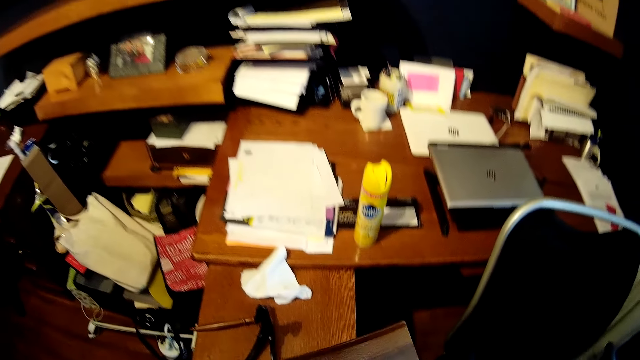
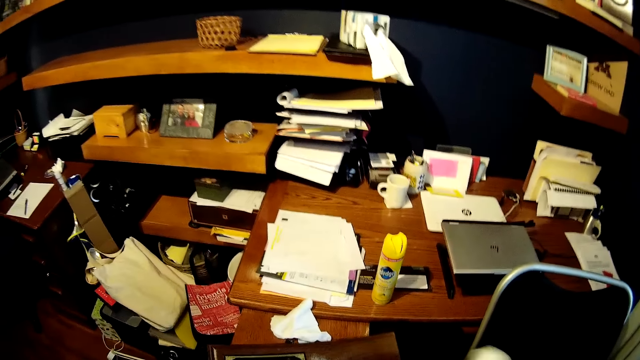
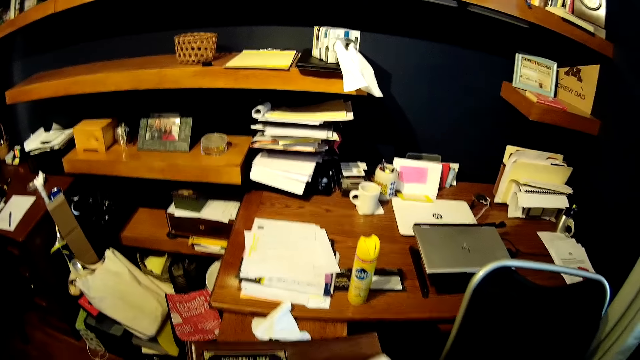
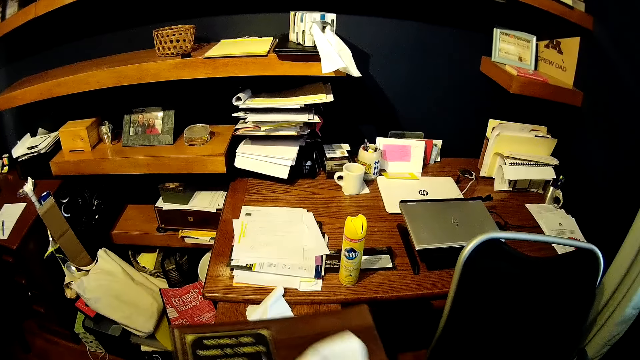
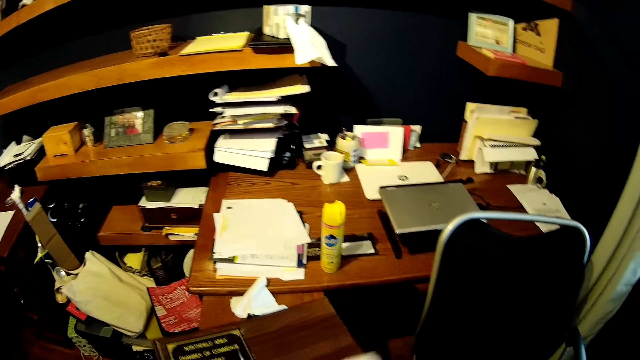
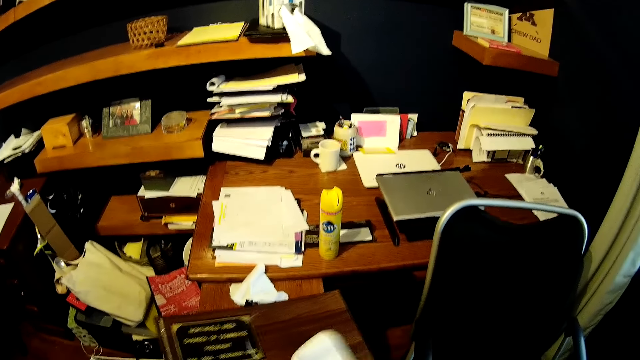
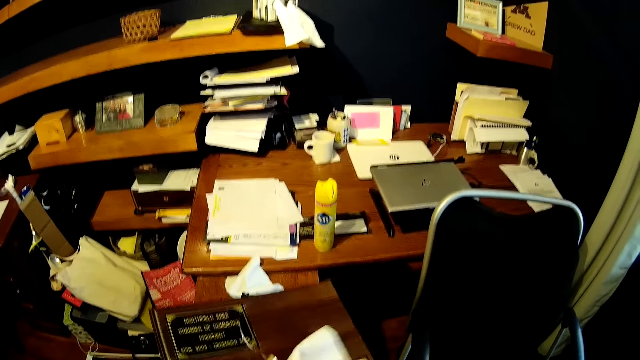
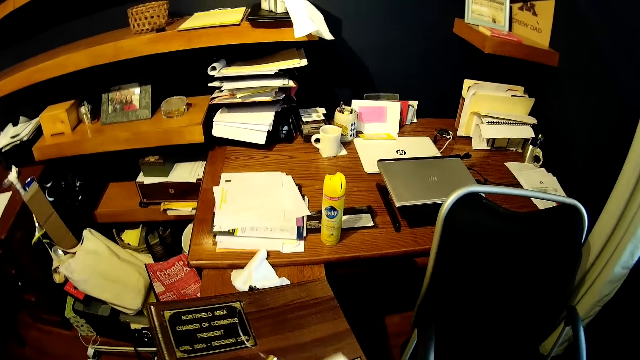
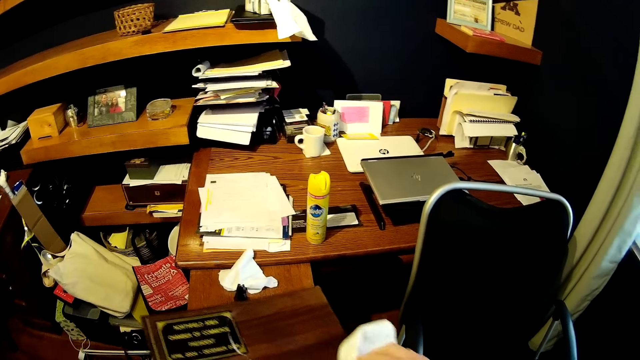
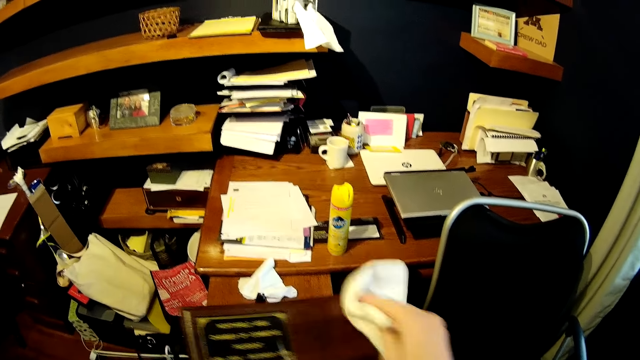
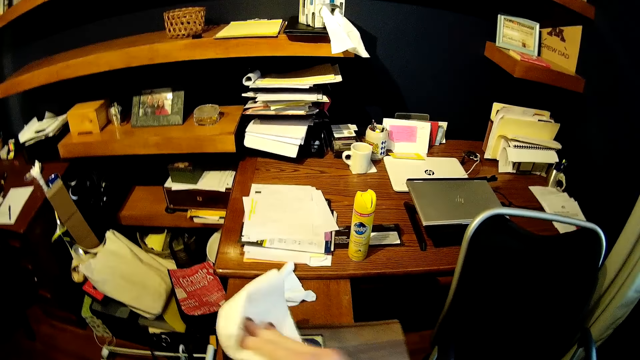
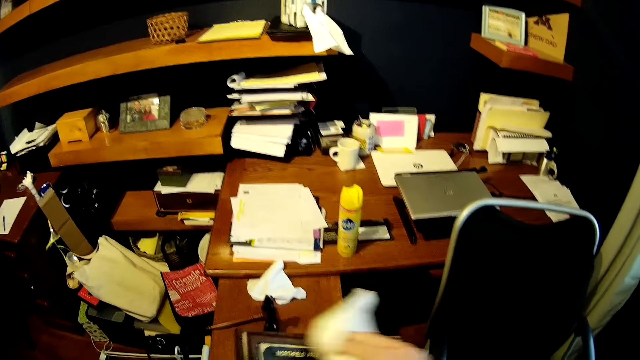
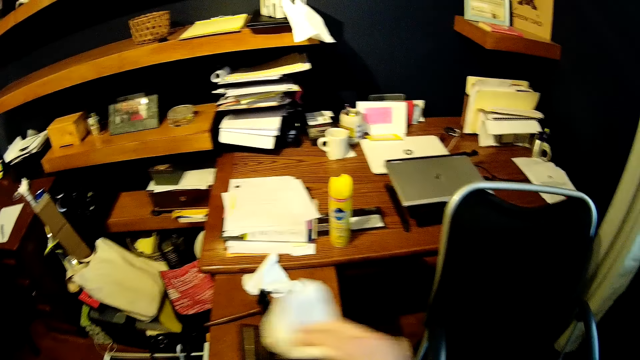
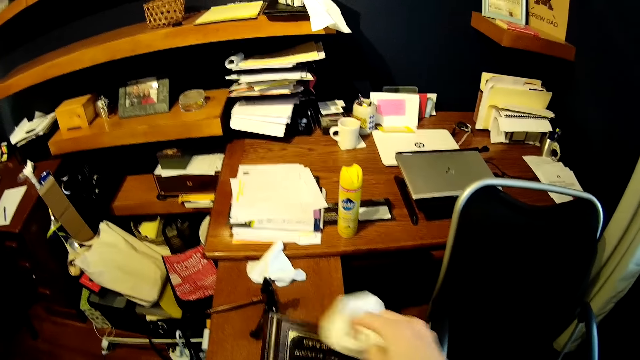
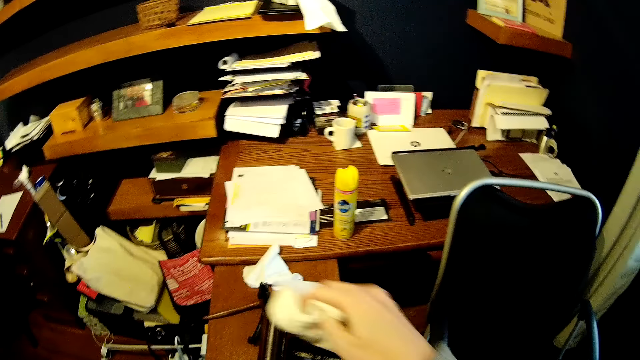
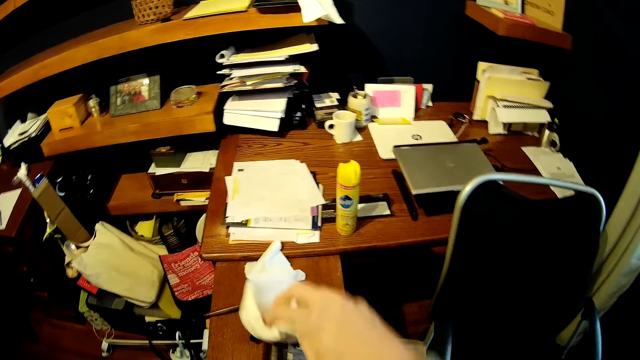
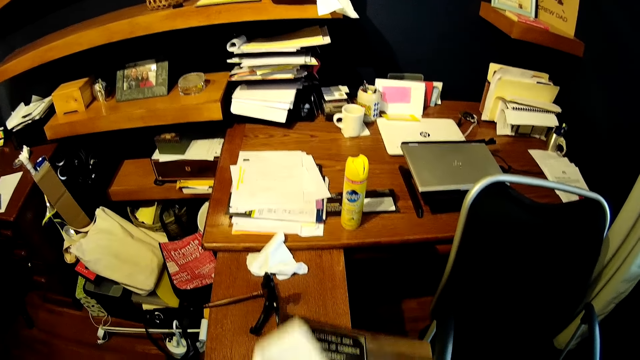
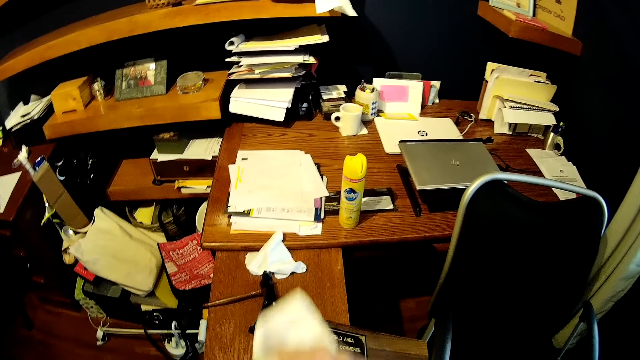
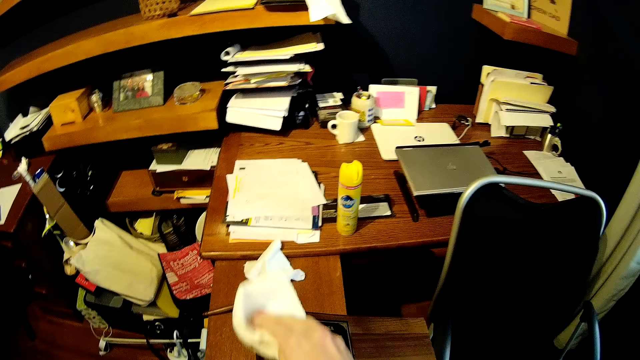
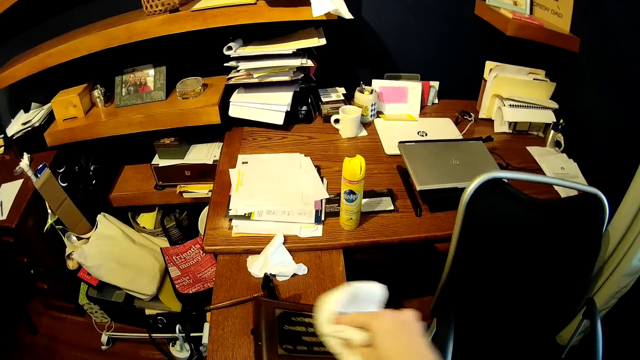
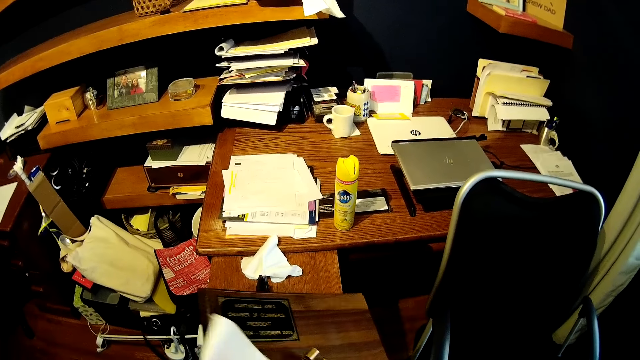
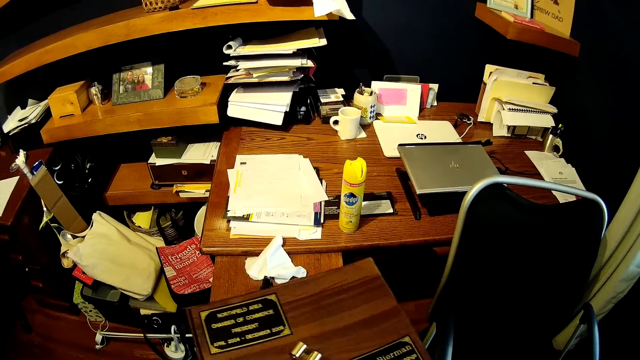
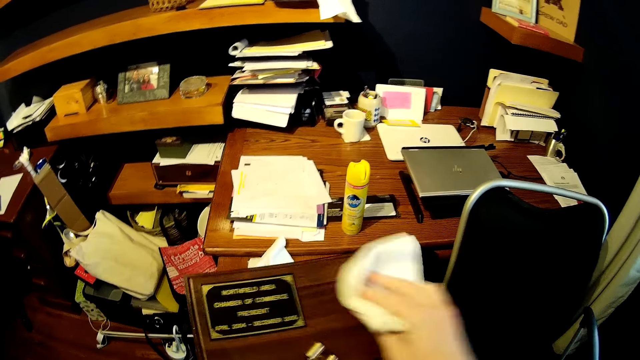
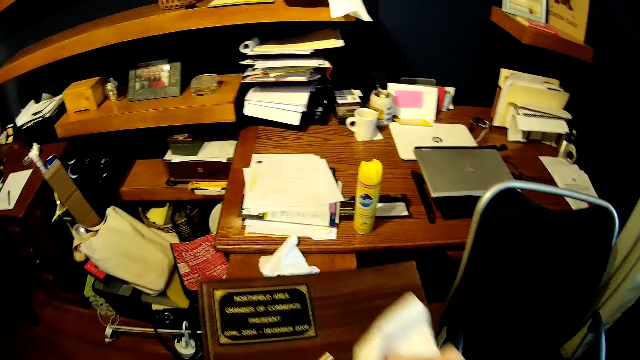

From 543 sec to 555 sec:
The camera wearer holds a serviette. They wipe the piece of wood.

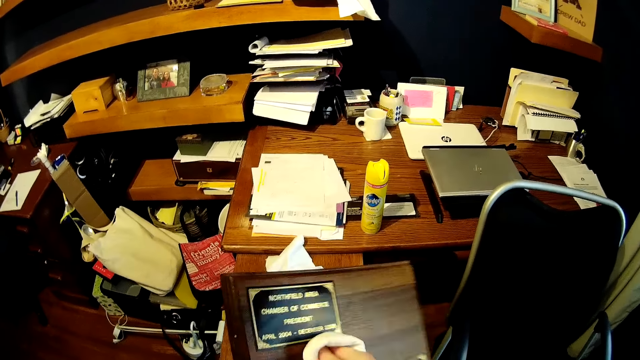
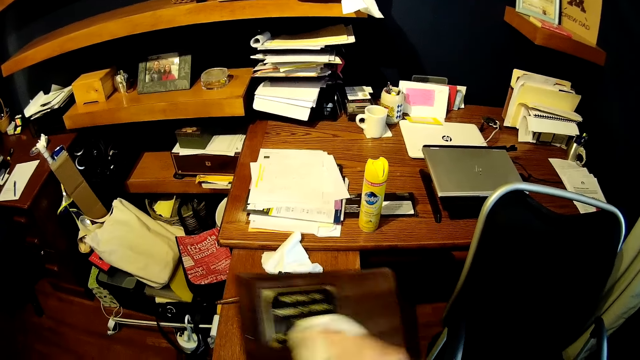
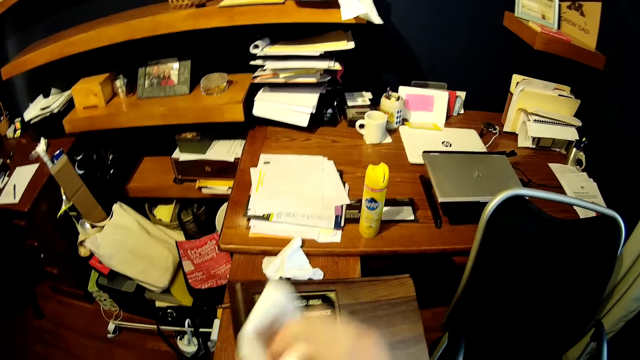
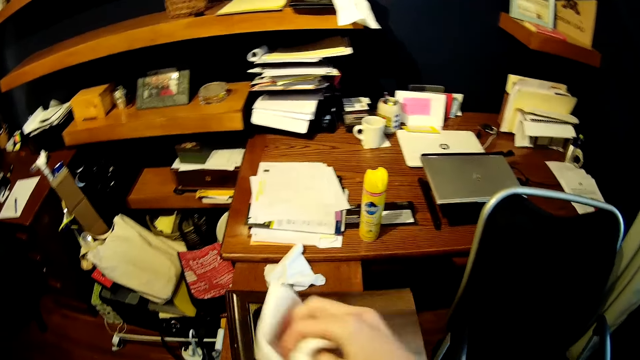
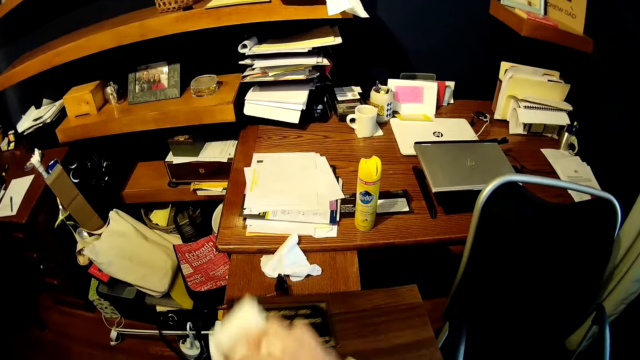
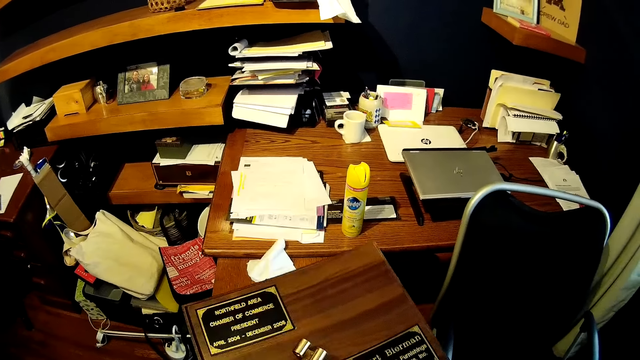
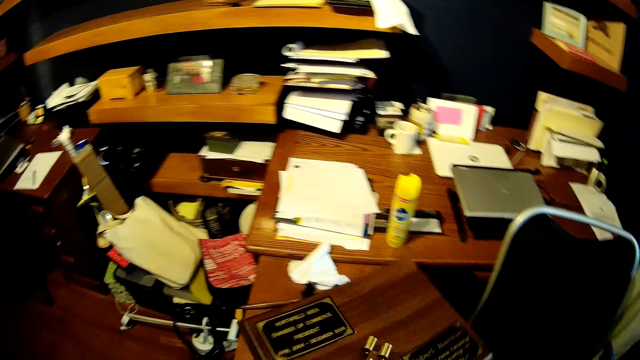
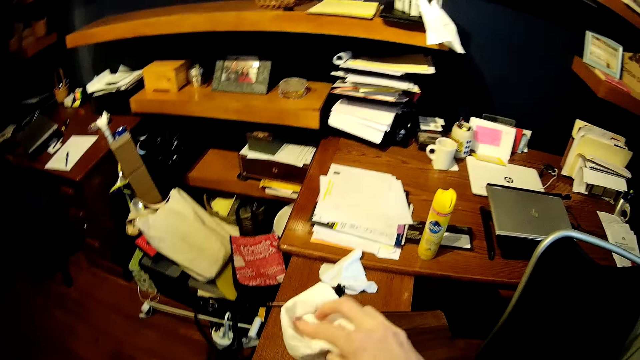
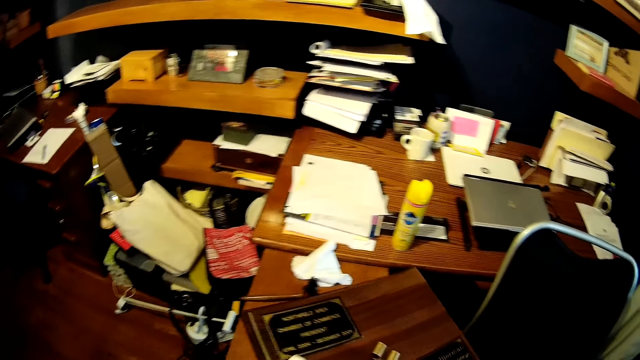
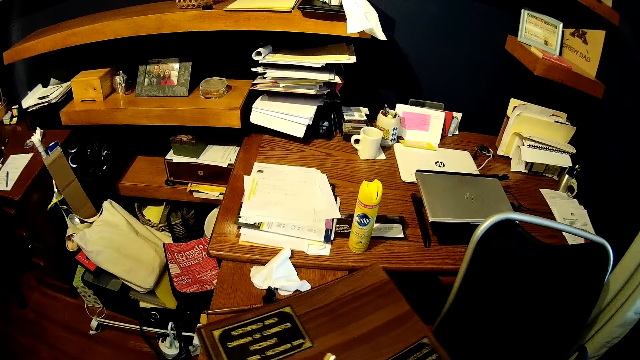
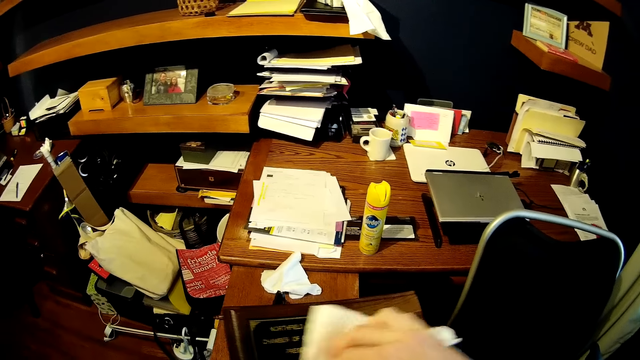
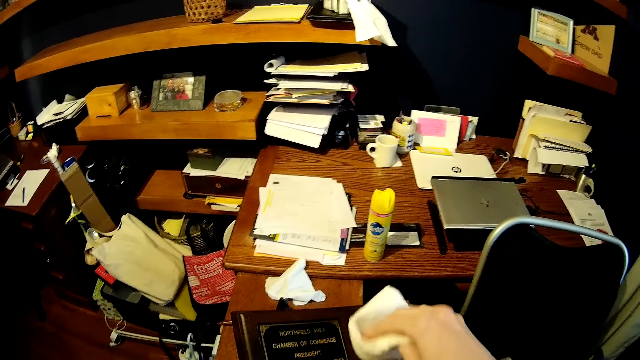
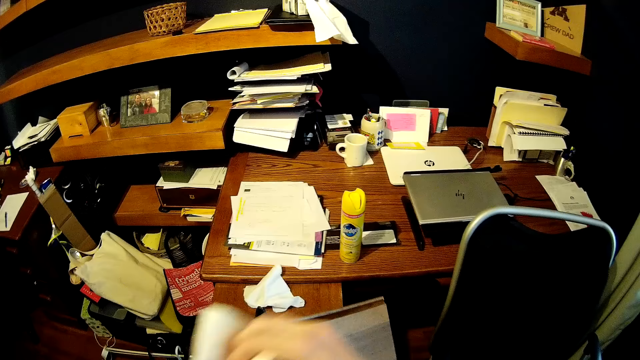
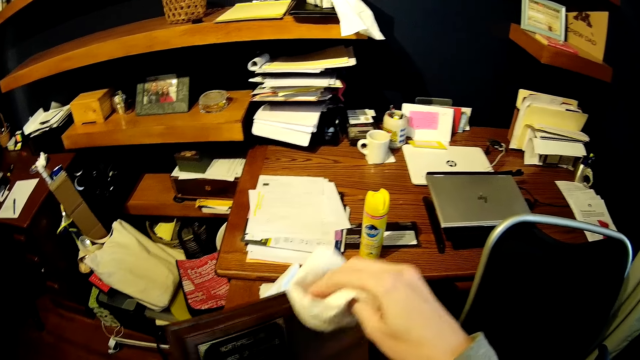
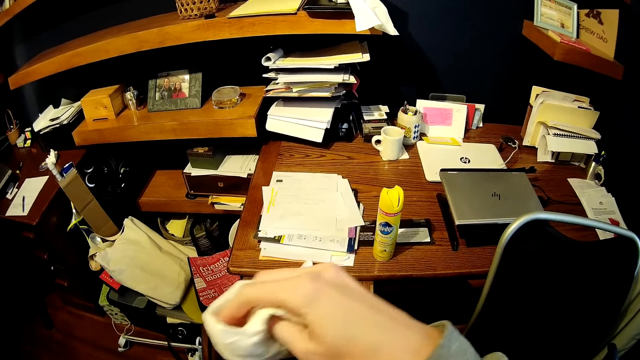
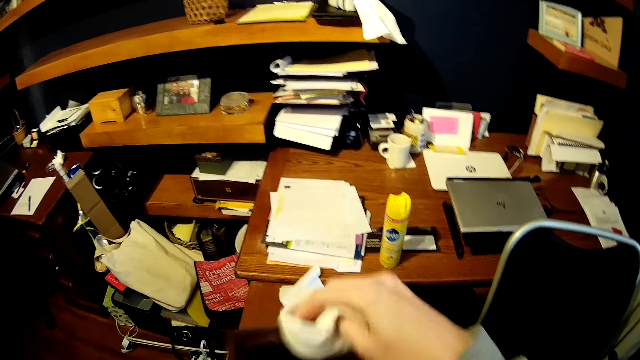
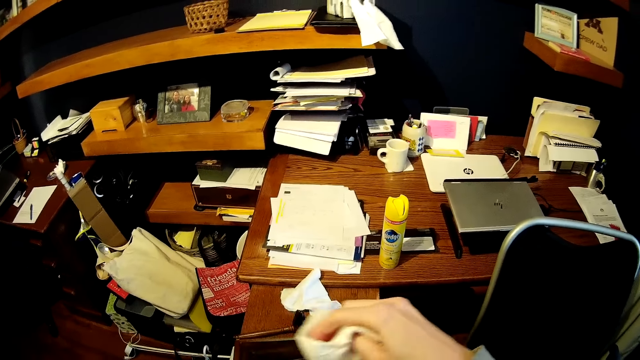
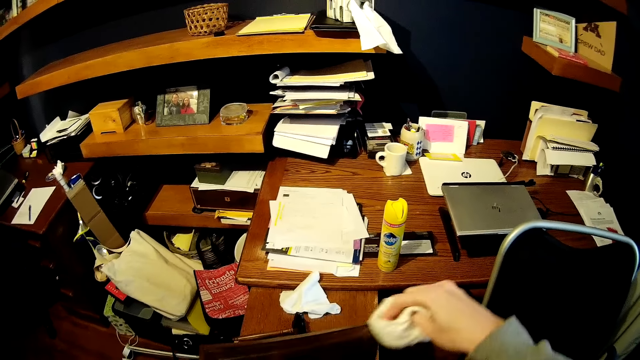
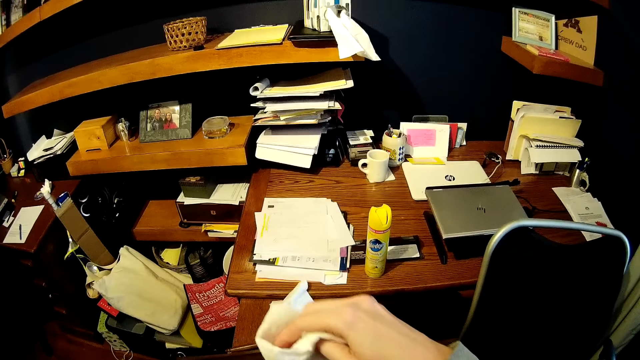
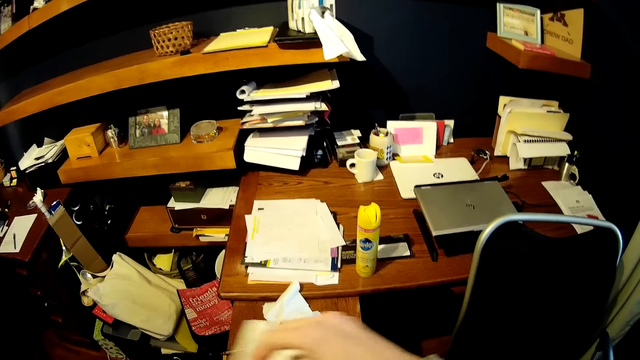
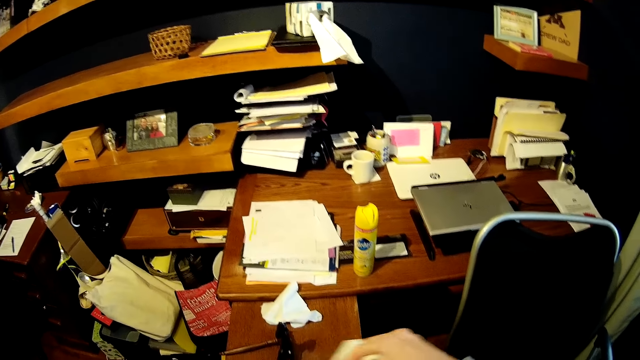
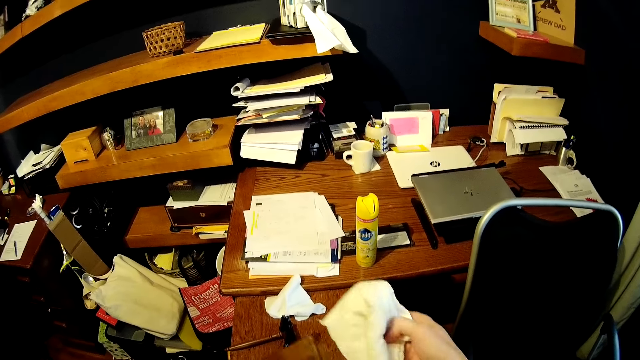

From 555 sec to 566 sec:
The camera wearer cleans the written frame.
